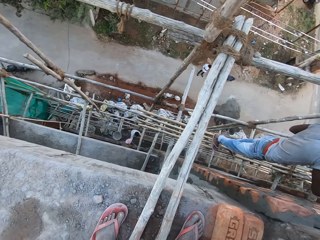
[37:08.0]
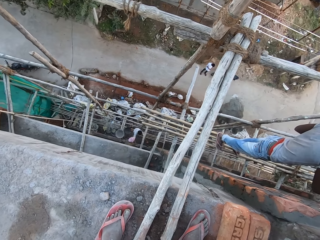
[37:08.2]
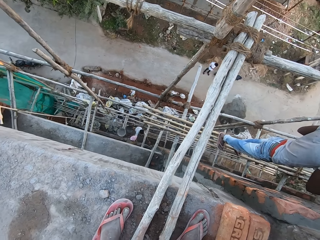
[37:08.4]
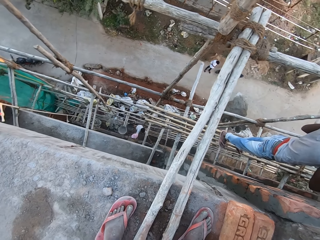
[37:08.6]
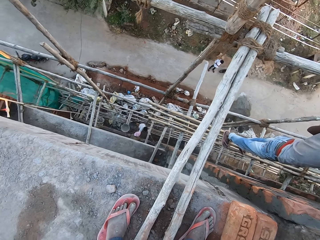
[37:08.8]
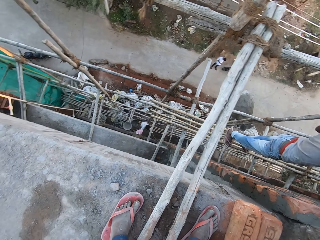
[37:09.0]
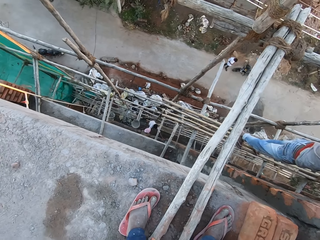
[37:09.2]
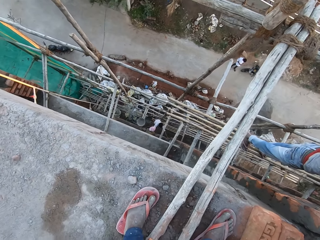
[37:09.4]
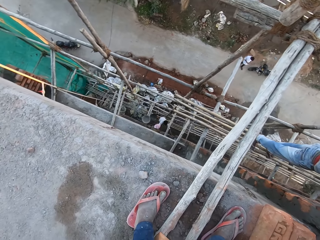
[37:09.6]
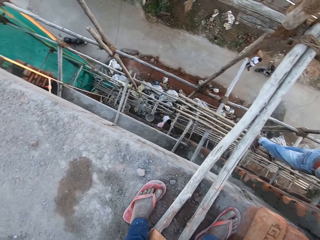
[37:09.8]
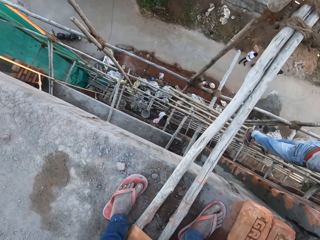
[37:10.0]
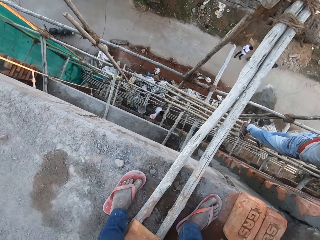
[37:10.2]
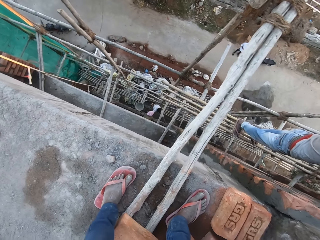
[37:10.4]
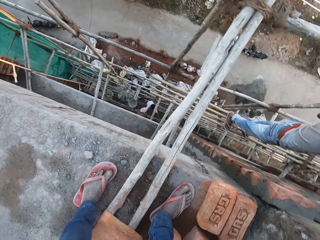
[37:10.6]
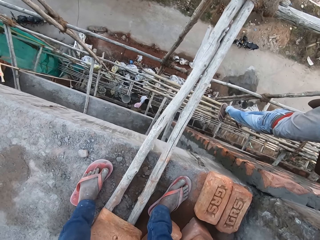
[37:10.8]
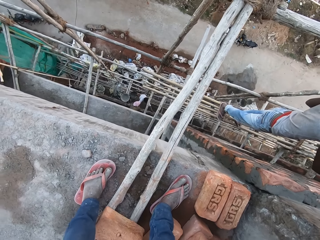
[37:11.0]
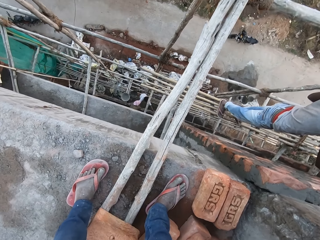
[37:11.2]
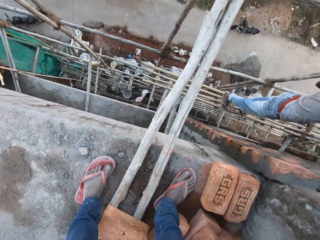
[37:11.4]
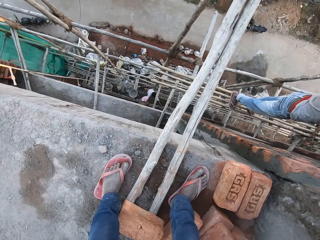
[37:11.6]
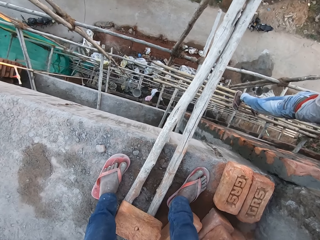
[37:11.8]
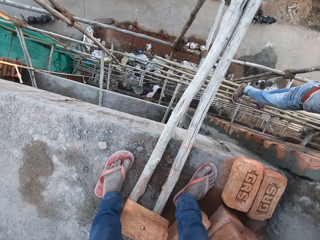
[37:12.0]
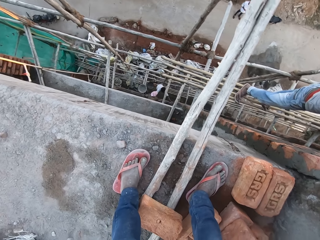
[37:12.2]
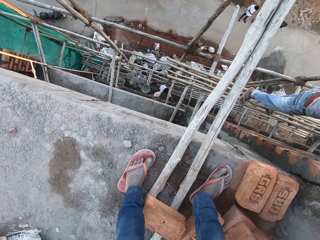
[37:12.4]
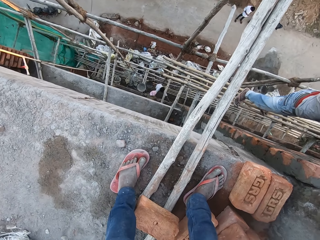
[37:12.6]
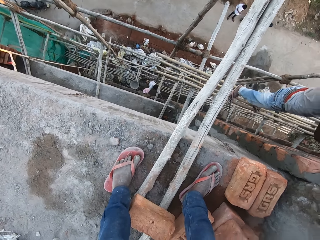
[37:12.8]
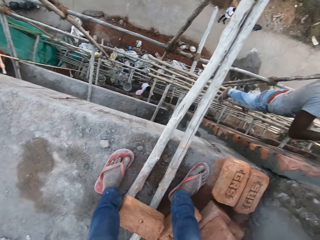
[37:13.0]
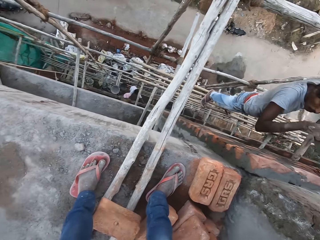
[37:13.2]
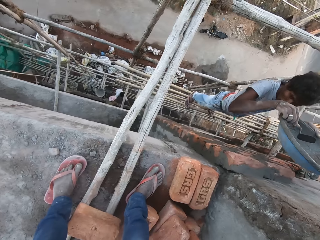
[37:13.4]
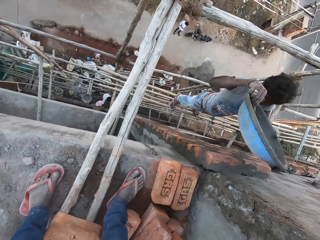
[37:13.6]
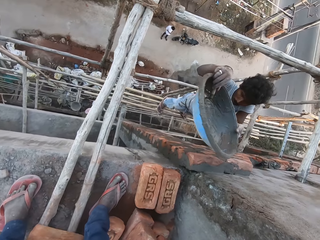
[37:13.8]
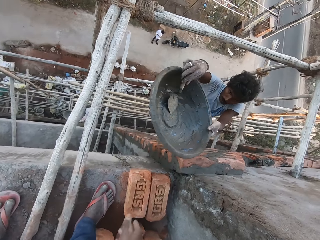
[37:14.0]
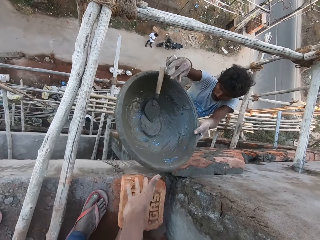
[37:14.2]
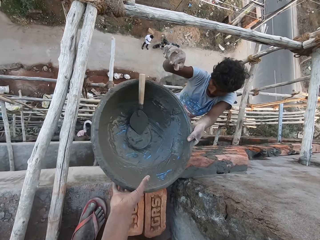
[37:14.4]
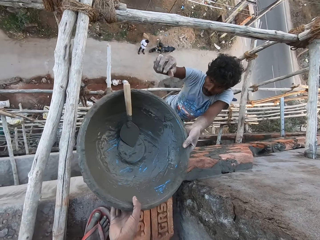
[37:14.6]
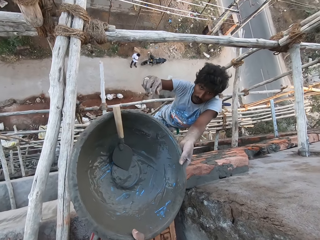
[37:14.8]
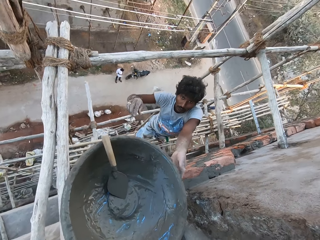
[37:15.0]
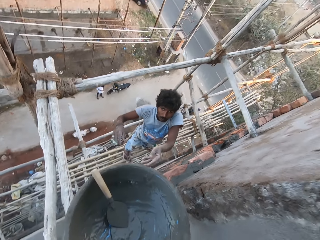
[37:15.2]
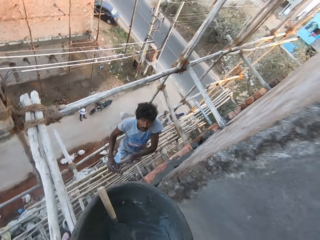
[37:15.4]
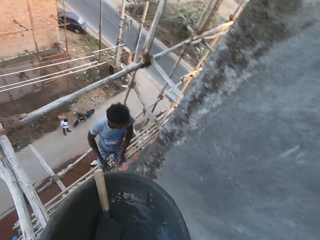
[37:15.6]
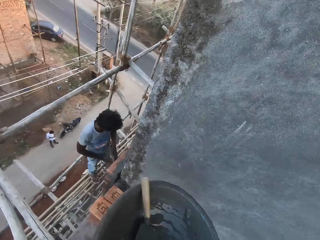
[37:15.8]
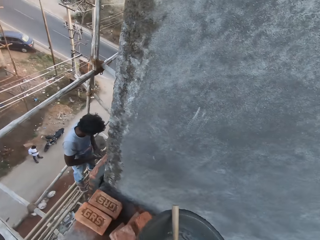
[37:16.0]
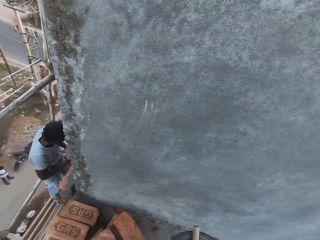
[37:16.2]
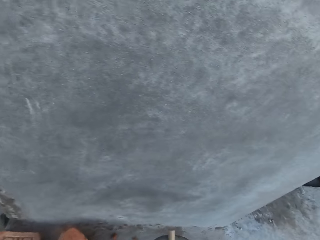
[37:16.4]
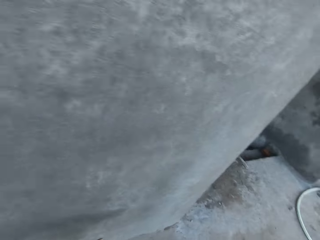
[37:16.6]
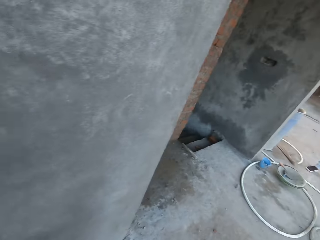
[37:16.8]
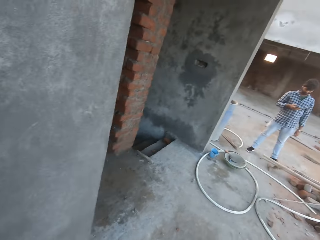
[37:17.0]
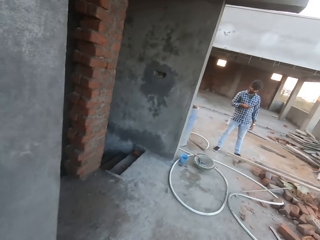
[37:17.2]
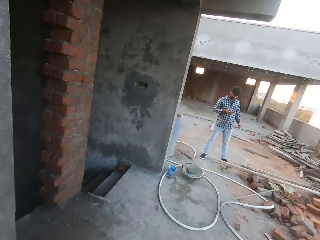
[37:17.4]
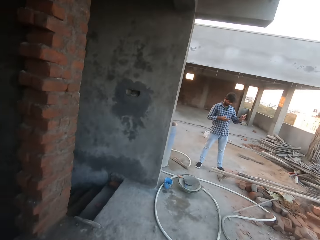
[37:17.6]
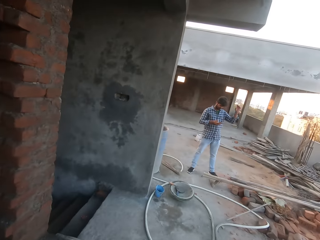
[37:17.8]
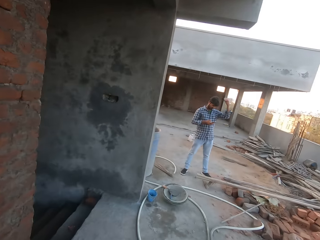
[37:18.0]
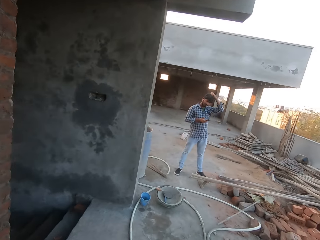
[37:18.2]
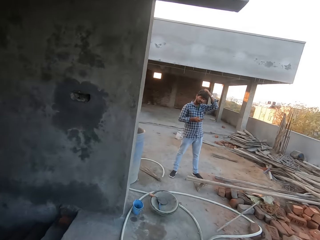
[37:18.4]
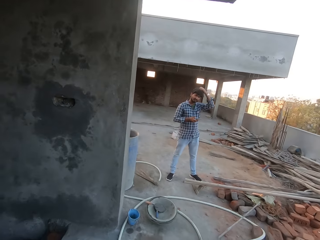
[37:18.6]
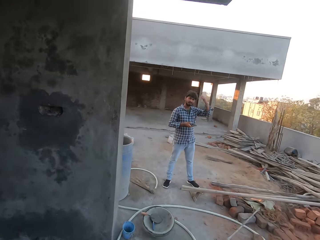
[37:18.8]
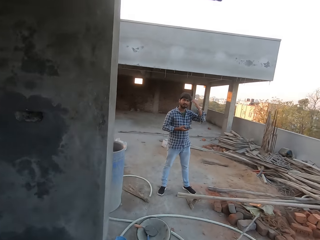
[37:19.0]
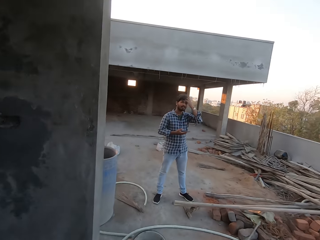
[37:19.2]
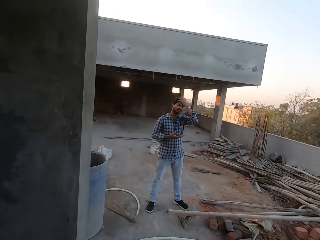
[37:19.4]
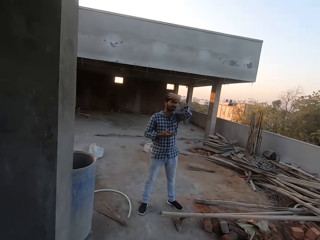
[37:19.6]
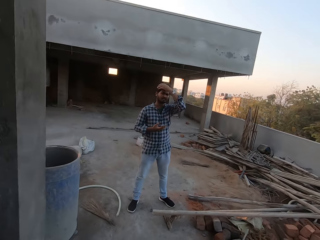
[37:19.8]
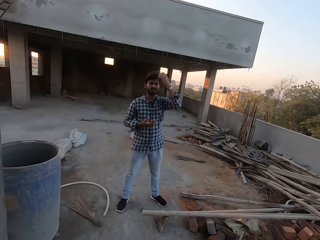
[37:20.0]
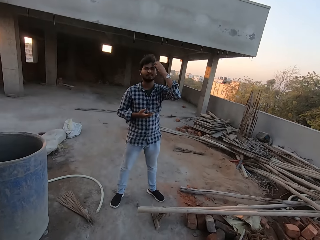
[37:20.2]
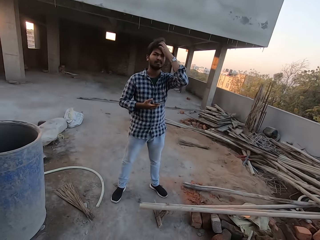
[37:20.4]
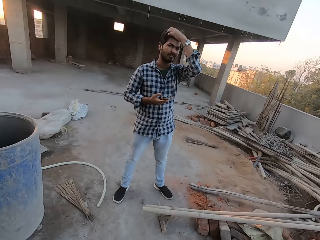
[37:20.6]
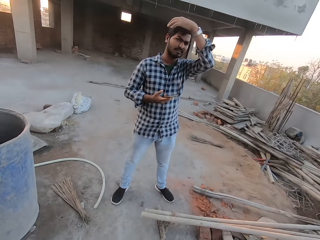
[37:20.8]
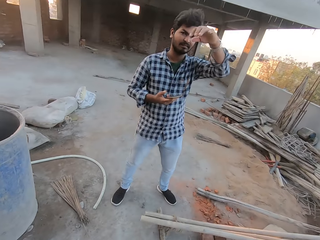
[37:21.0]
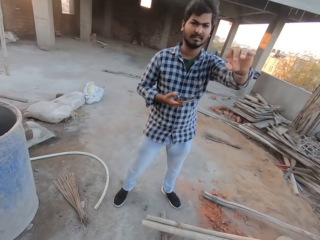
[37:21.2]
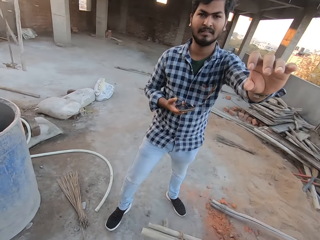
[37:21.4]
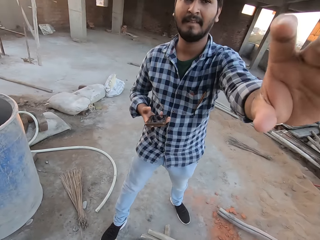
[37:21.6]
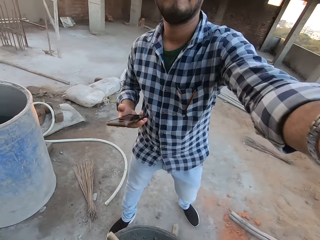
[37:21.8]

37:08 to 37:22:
The camera wearer looks around. The man lifts the mortar pan with both hands. The camera wearer takes the mortar pan from the man with his right hand. The man hands over the concrete basin mixer to the camera wearer. Another man scratches his head with his left hand. The camera wearer walks around. The other man smoothens his hair with his left hand.
